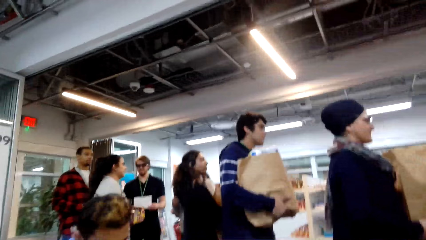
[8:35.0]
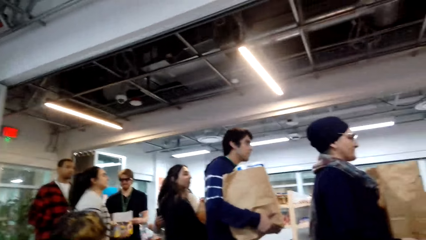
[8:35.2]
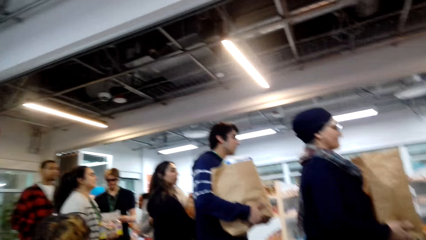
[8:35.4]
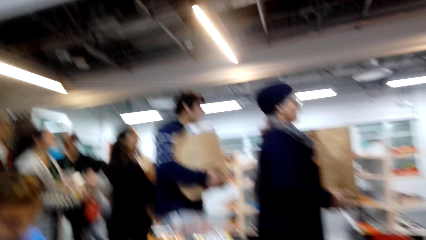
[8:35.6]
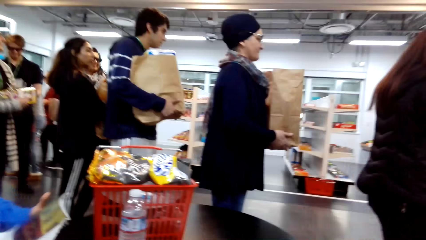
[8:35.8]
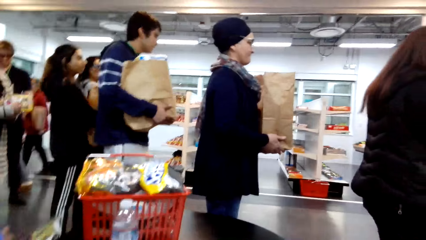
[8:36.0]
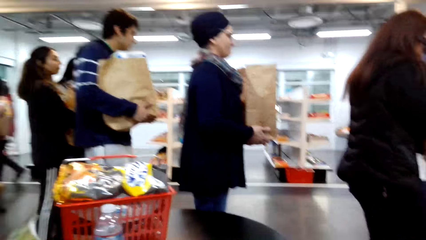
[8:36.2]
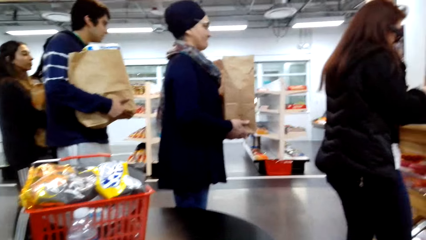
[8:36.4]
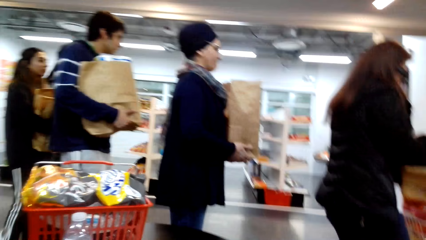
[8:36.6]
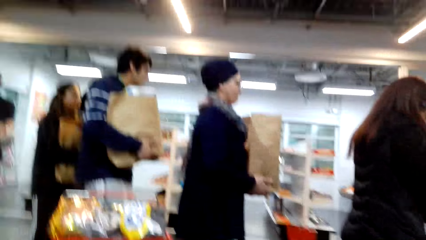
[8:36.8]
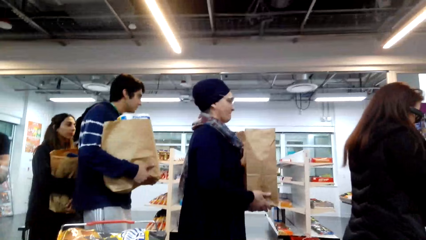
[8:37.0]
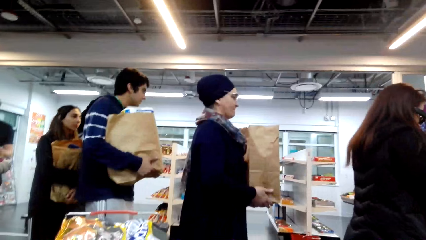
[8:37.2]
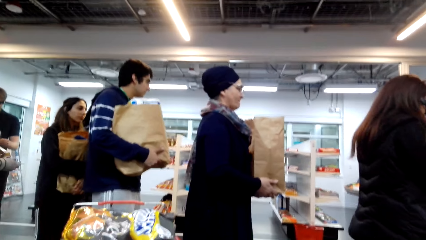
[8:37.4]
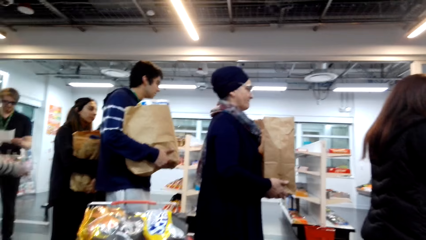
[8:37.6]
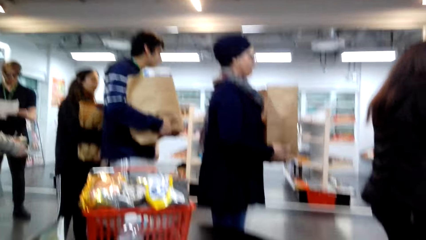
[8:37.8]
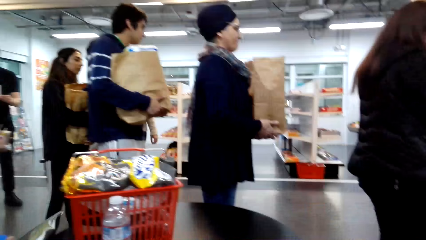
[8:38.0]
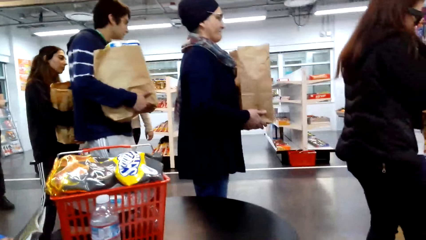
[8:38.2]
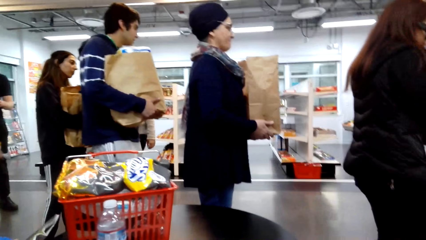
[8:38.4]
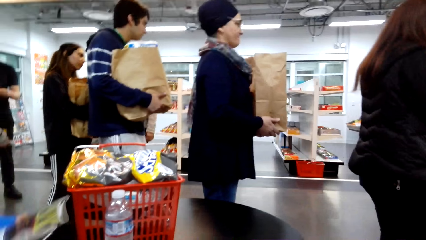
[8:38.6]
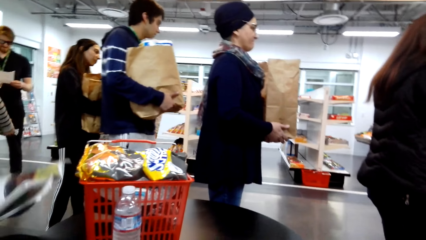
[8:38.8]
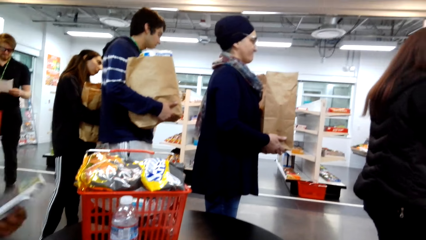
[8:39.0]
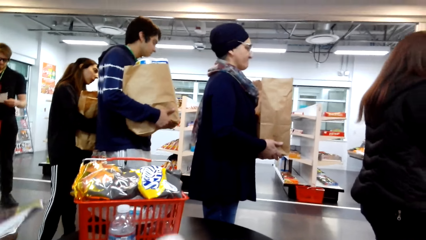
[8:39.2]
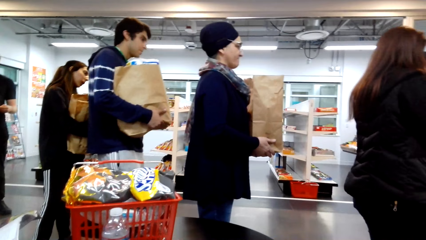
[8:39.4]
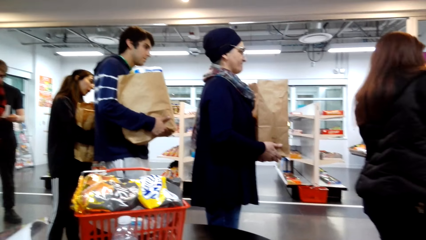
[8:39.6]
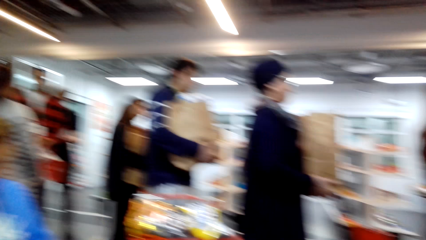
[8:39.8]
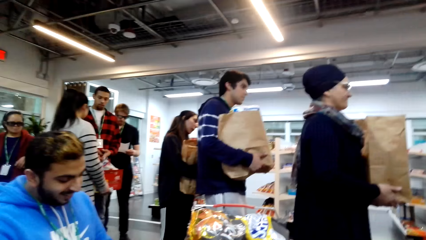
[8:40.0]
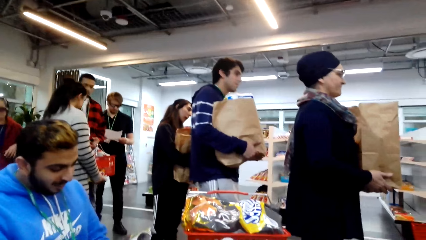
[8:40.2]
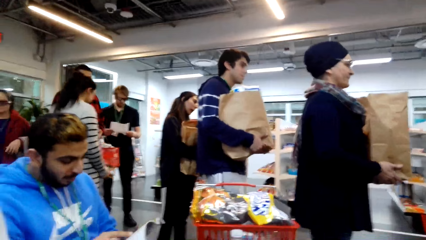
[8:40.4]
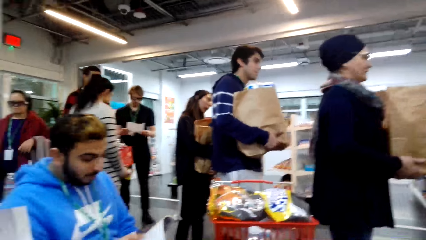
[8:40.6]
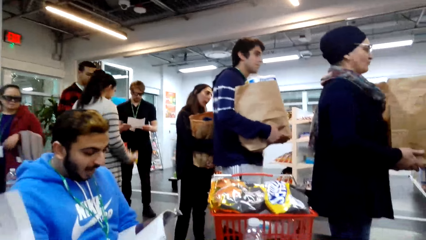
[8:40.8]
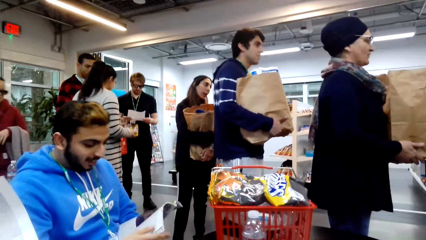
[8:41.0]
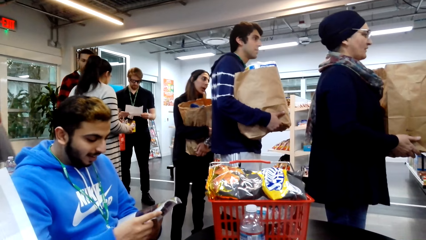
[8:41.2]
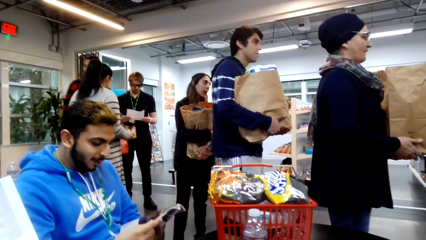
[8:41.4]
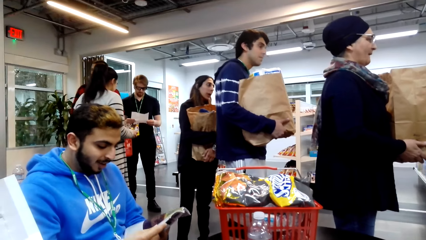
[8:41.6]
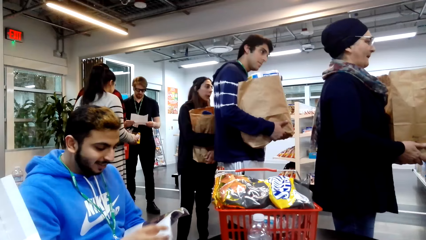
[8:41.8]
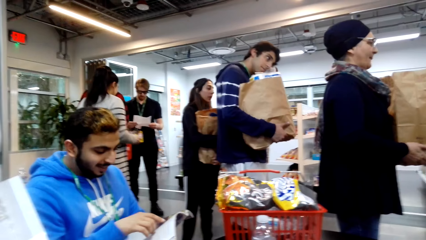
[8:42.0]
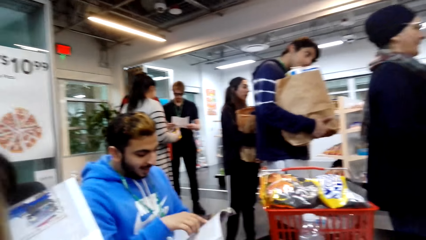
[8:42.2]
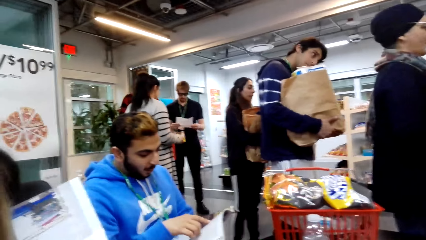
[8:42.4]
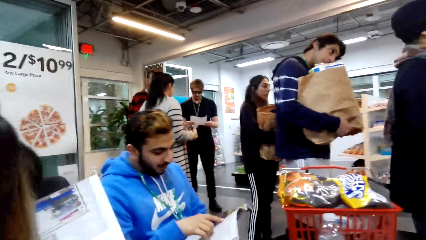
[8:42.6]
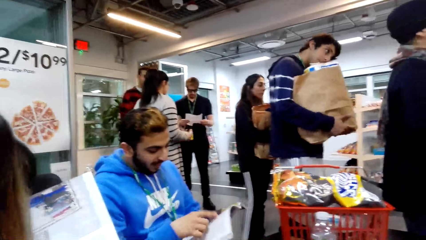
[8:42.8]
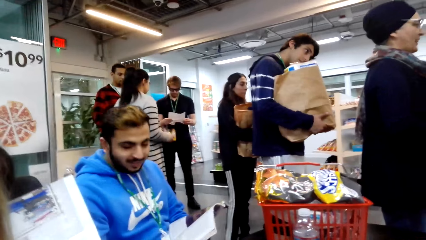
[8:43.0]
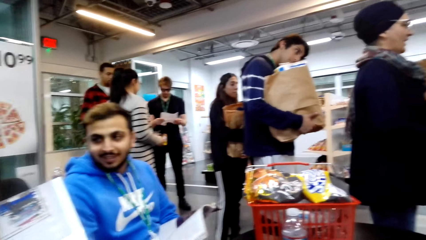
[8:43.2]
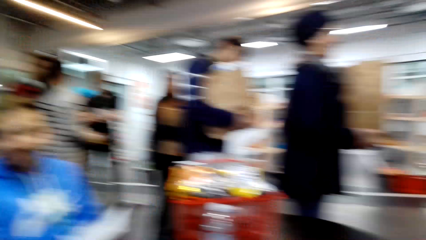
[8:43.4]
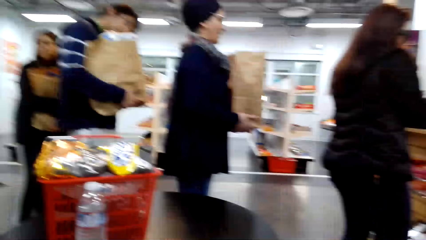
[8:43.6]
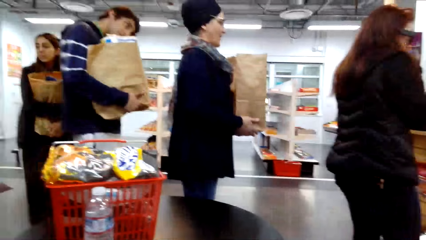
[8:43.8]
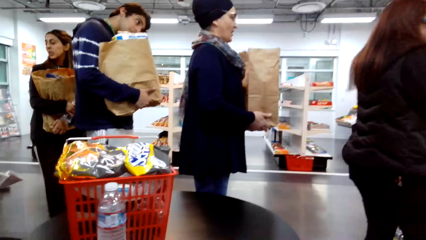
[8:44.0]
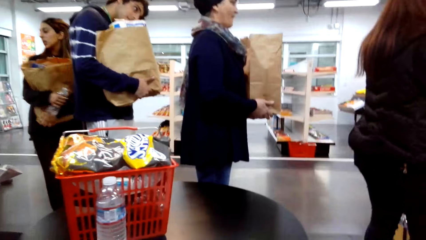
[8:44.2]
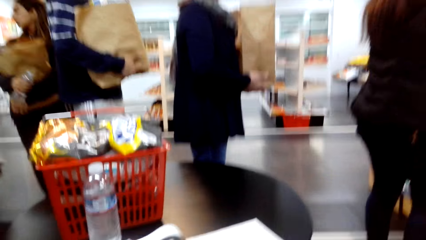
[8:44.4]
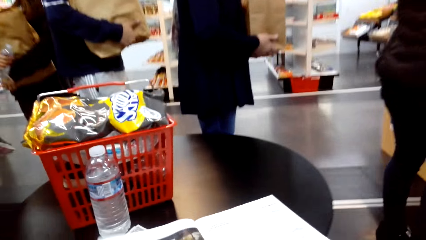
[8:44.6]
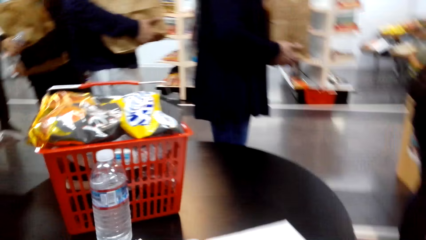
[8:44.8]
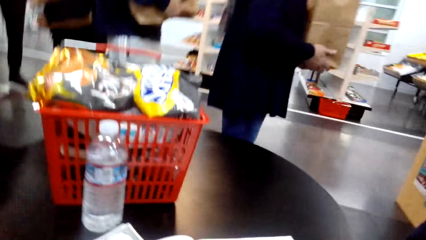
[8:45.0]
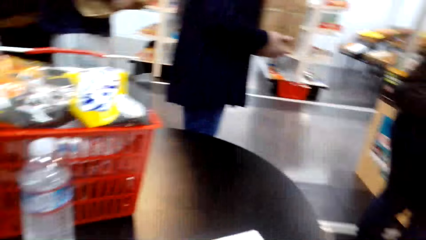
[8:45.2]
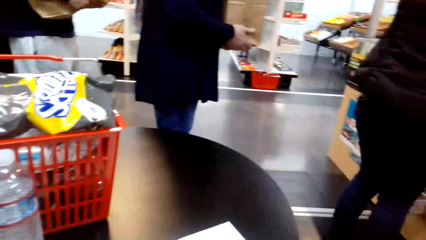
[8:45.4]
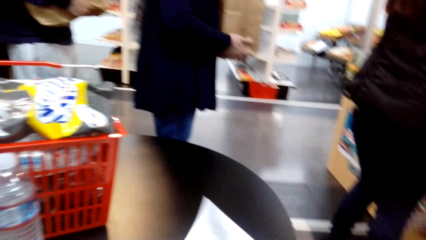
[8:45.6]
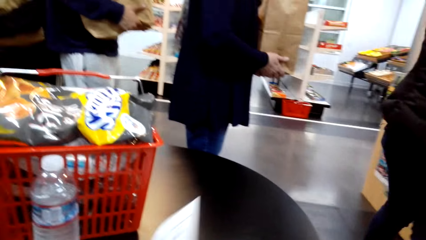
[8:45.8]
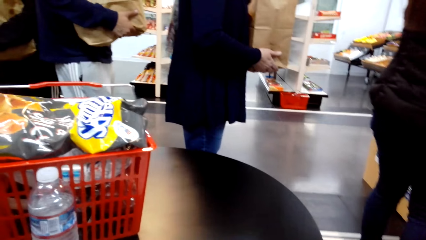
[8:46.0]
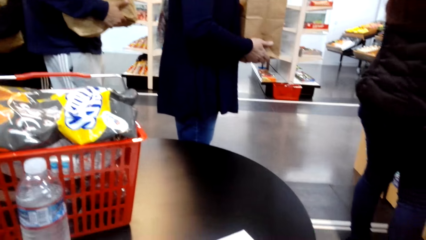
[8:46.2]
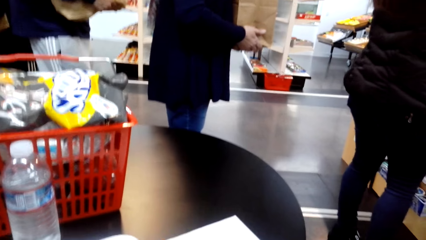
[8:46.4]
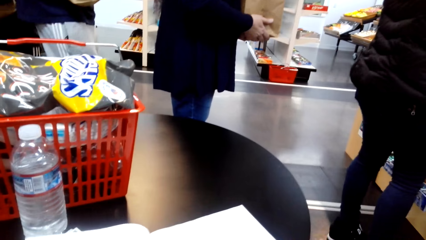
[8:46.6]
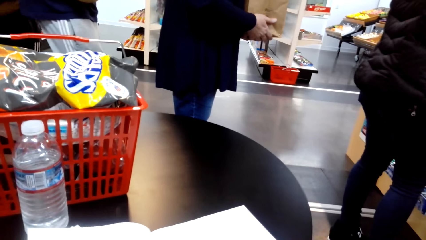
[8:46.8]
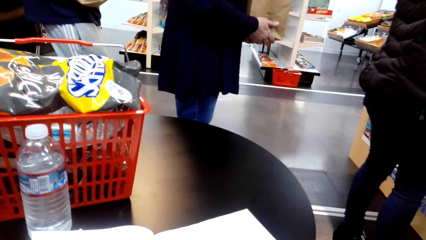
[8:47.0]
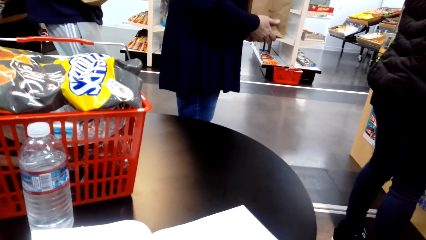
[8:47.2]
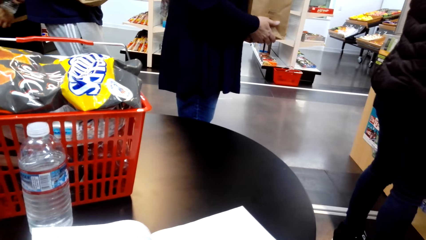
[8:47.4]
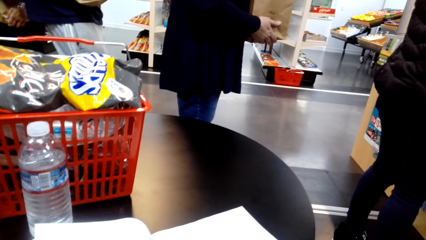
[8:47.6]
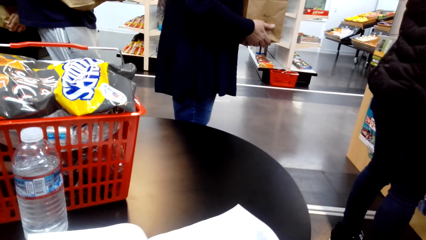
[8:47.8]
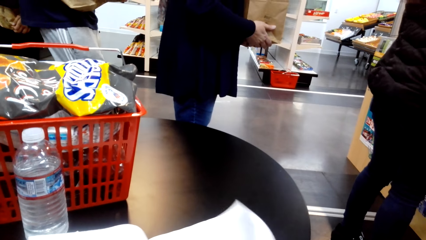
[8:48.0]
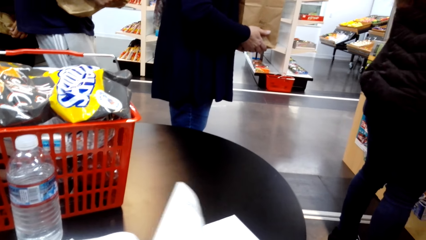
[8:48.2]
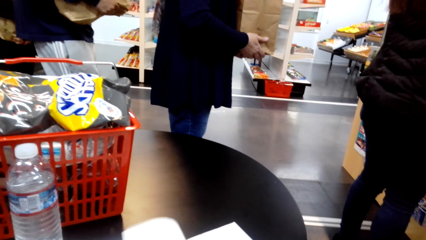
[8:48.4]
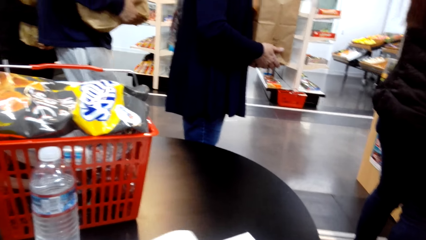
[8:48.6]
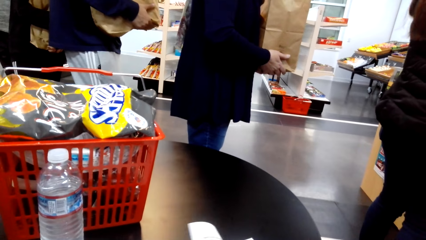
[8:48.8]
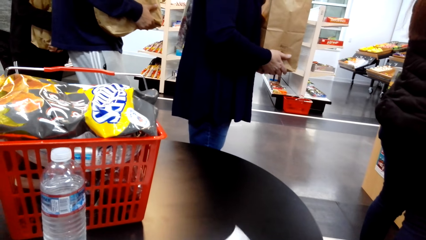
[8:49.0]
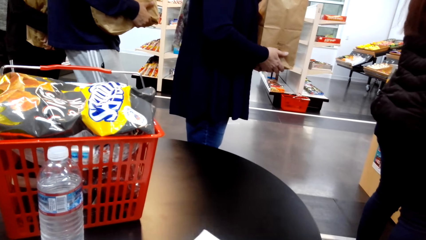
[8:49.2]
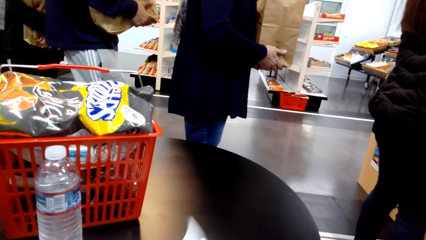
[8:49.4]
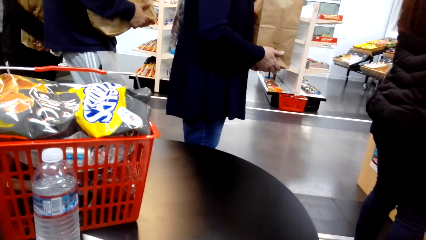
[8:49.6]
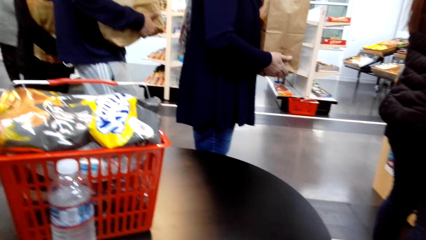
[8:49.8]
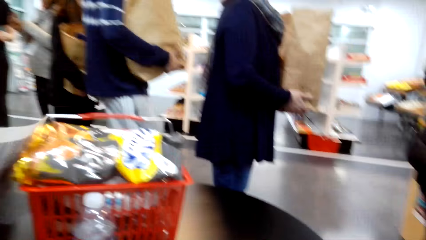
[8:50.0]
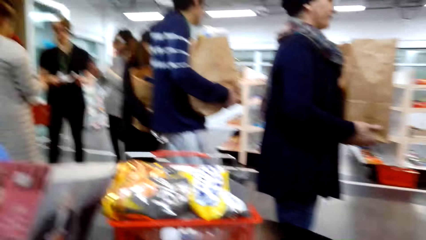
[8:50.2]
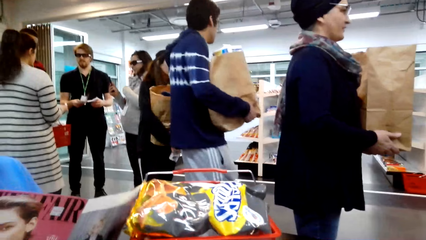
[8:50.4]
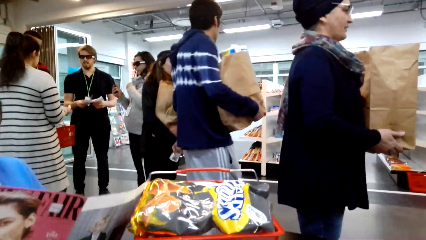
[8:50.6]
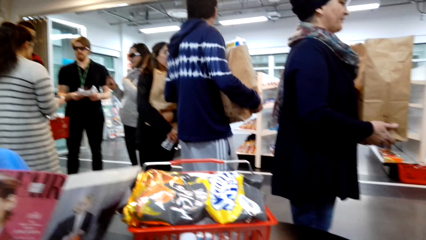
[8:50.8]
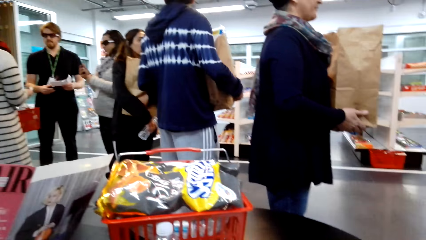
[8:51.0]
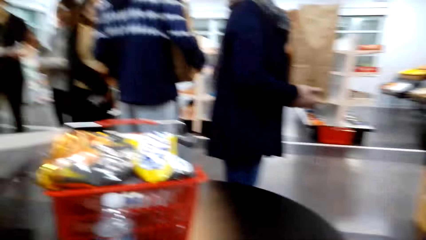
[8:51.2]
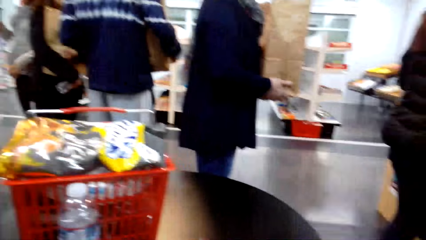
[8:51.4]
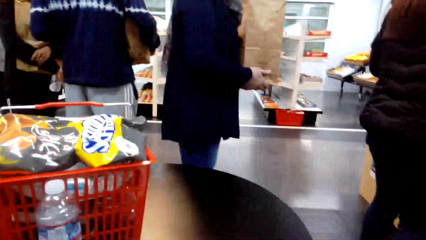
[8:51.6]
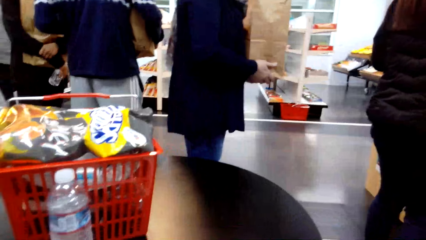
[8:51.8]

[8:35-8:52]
The camera wearer opens the novel. They look around.
